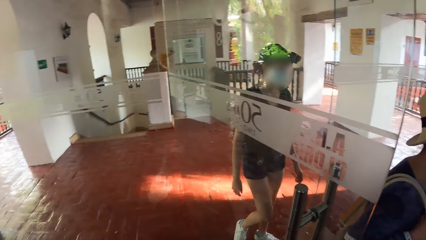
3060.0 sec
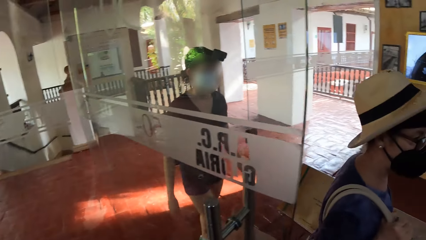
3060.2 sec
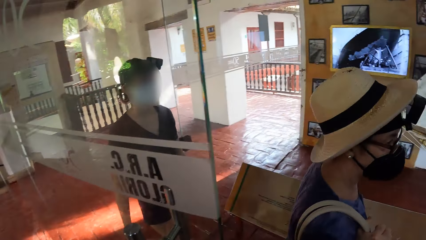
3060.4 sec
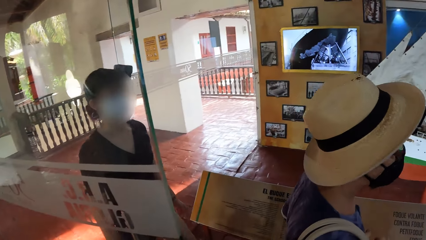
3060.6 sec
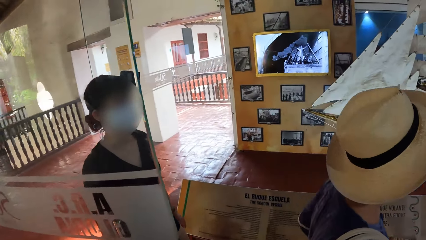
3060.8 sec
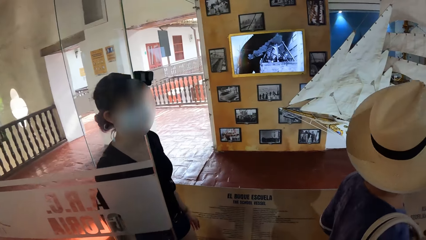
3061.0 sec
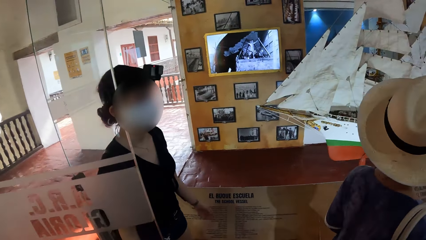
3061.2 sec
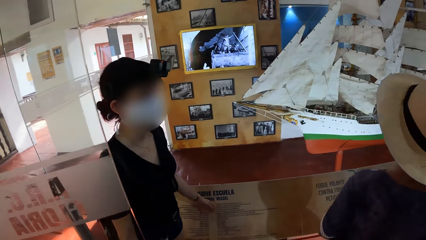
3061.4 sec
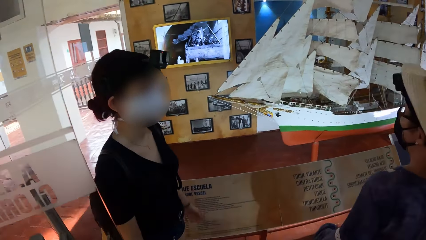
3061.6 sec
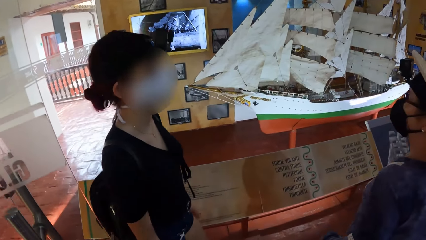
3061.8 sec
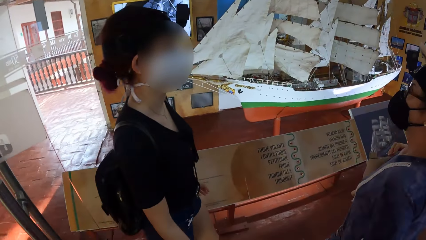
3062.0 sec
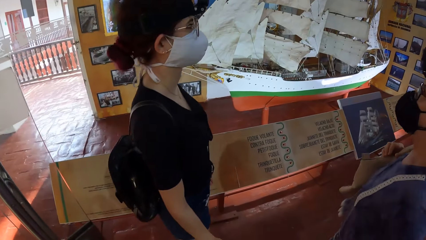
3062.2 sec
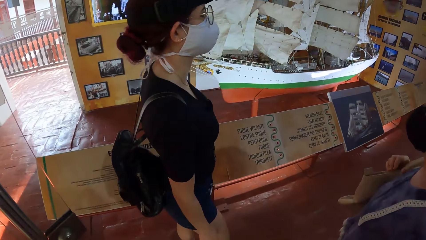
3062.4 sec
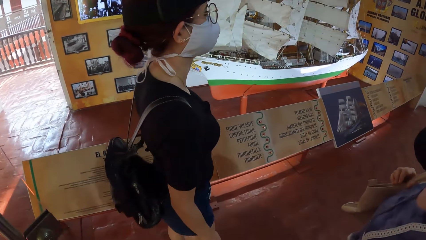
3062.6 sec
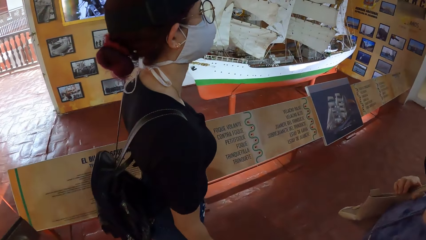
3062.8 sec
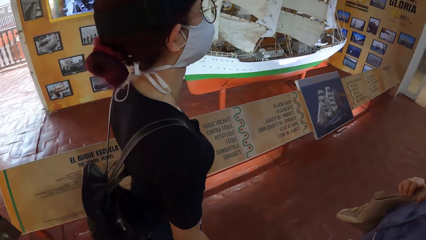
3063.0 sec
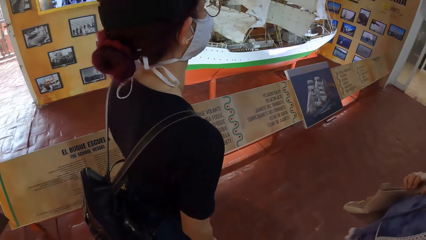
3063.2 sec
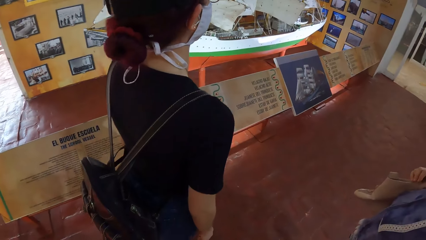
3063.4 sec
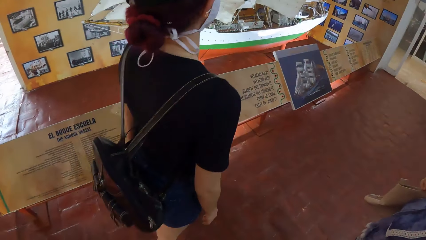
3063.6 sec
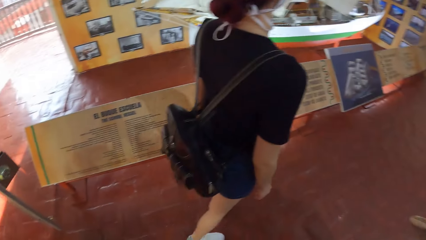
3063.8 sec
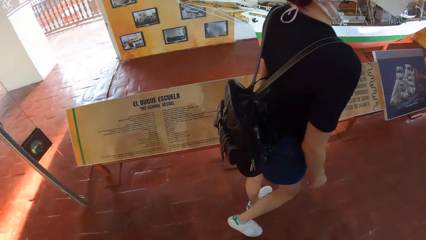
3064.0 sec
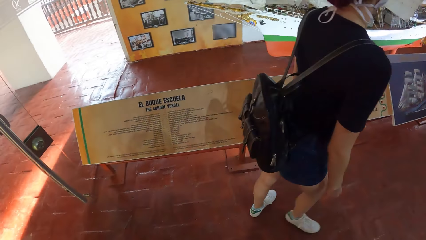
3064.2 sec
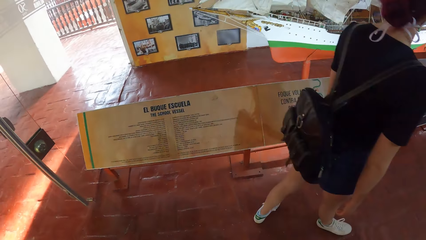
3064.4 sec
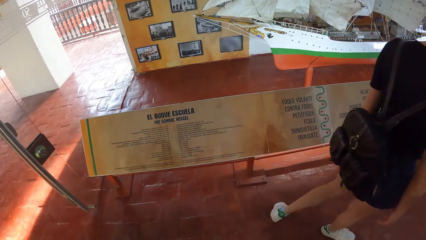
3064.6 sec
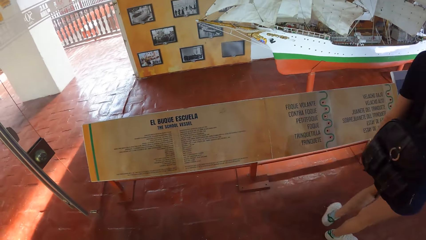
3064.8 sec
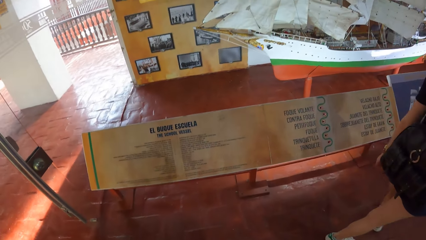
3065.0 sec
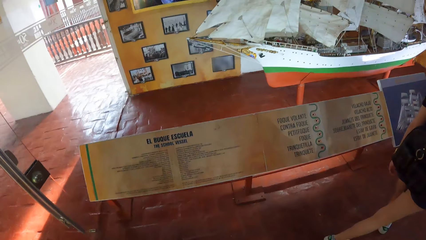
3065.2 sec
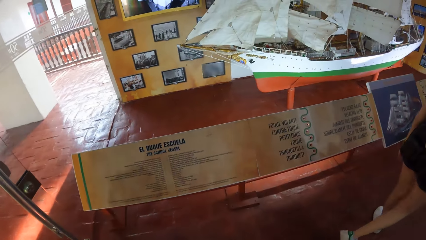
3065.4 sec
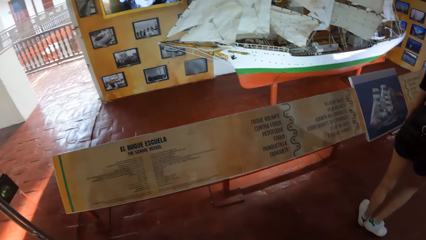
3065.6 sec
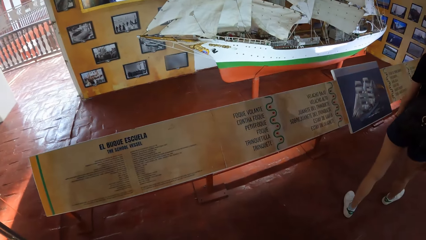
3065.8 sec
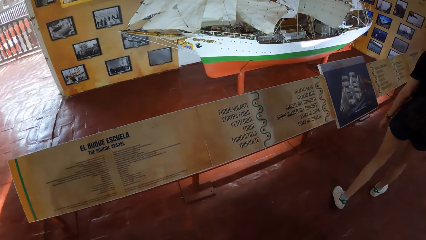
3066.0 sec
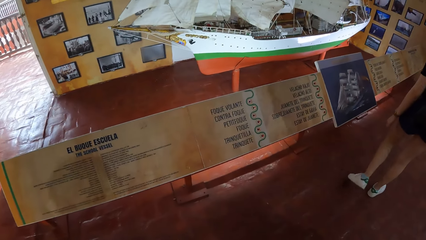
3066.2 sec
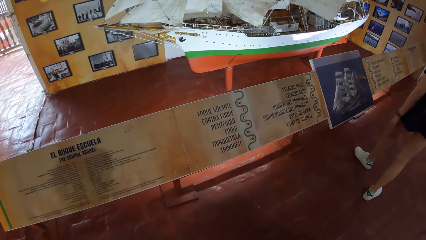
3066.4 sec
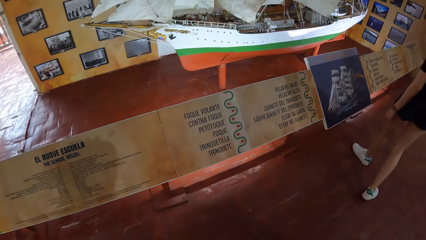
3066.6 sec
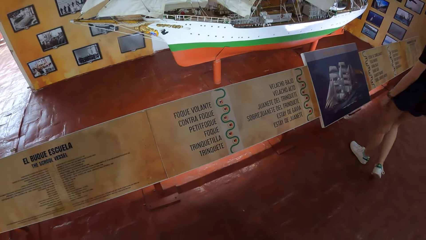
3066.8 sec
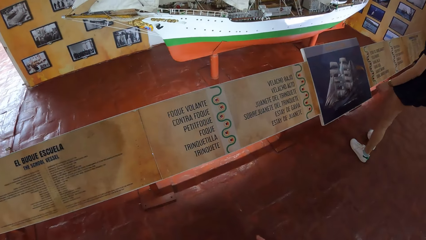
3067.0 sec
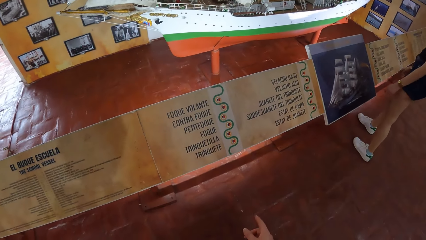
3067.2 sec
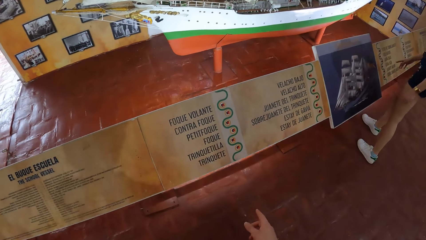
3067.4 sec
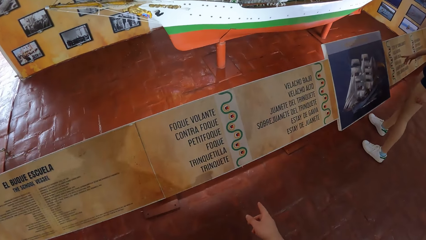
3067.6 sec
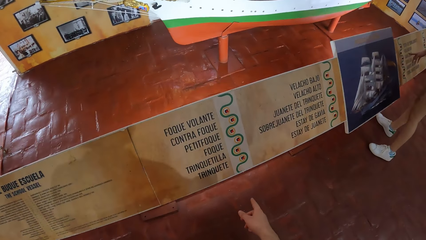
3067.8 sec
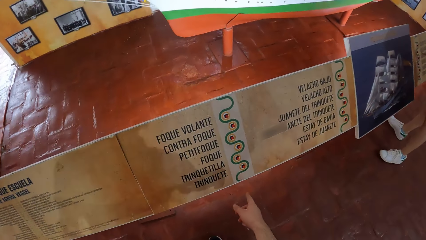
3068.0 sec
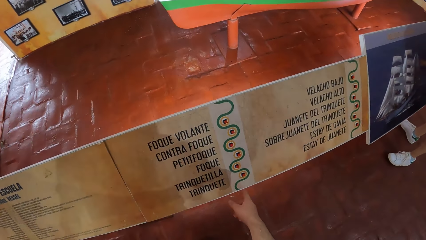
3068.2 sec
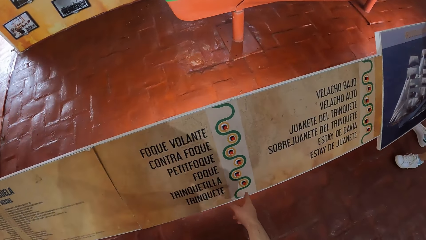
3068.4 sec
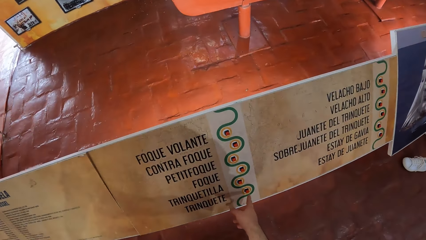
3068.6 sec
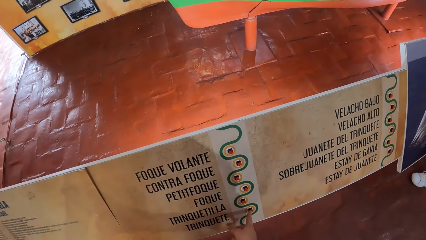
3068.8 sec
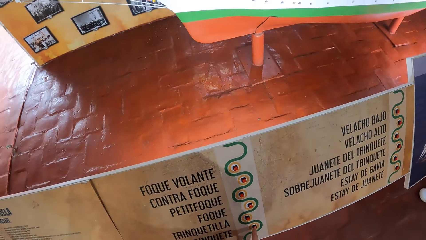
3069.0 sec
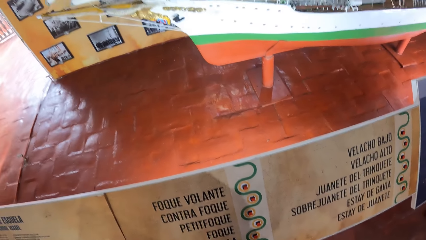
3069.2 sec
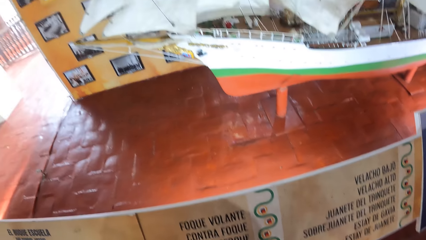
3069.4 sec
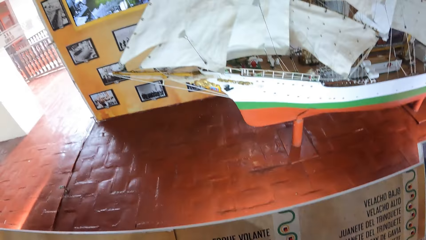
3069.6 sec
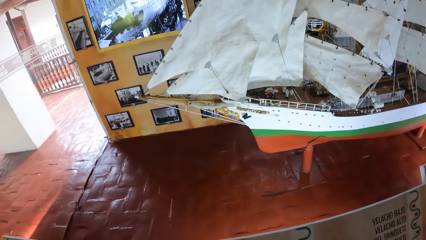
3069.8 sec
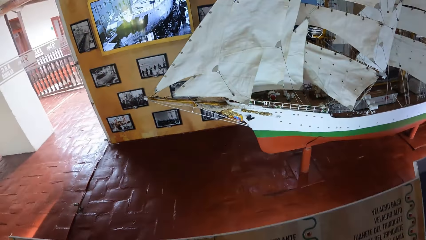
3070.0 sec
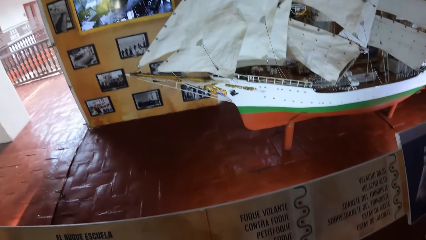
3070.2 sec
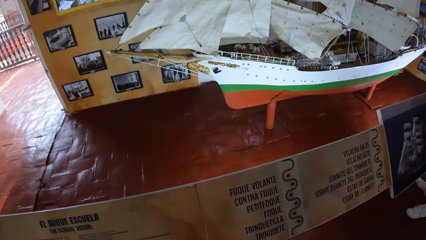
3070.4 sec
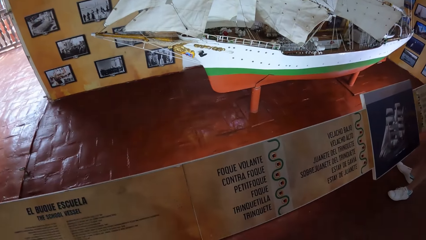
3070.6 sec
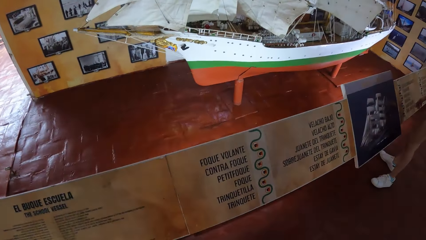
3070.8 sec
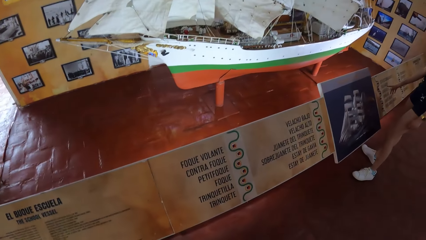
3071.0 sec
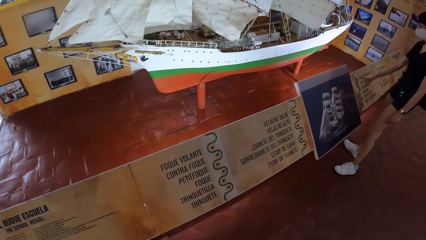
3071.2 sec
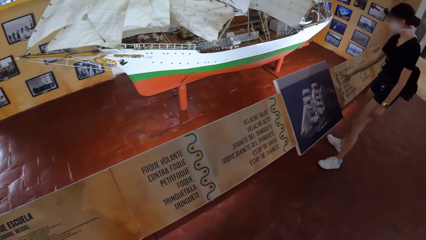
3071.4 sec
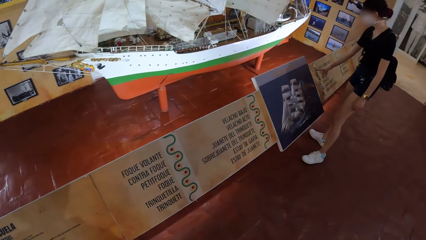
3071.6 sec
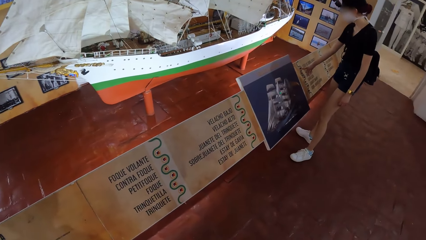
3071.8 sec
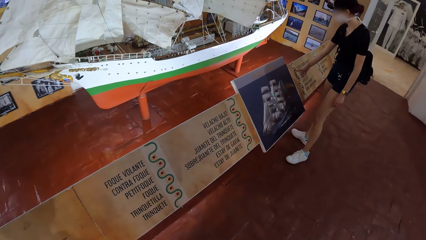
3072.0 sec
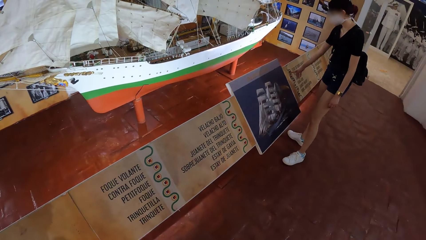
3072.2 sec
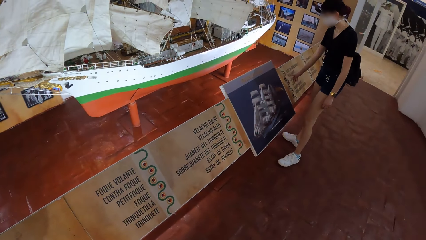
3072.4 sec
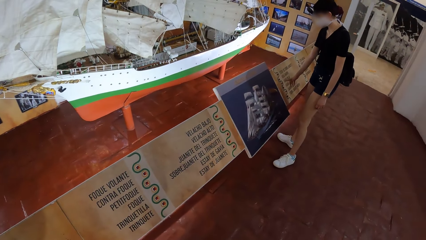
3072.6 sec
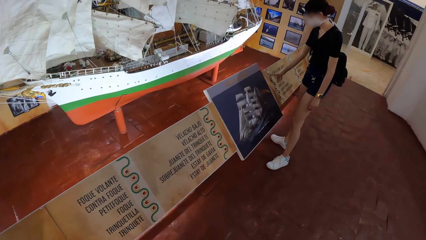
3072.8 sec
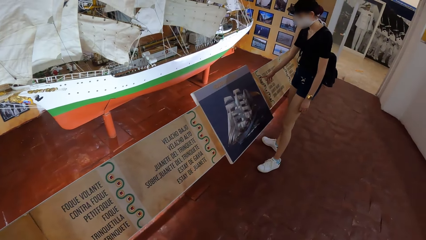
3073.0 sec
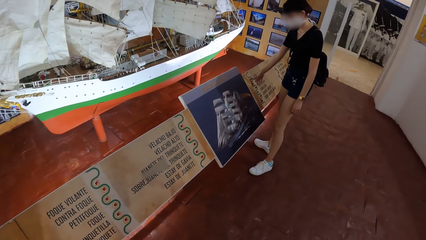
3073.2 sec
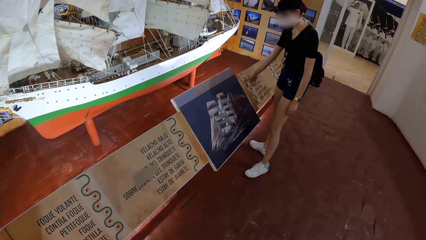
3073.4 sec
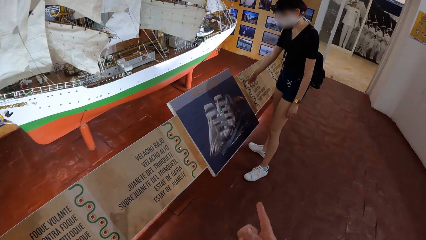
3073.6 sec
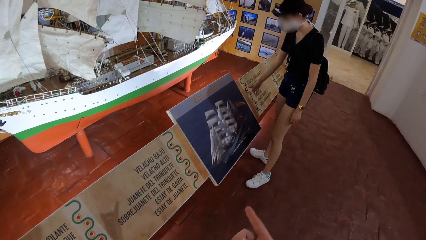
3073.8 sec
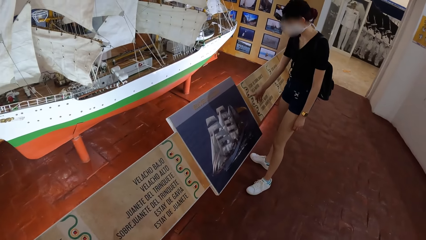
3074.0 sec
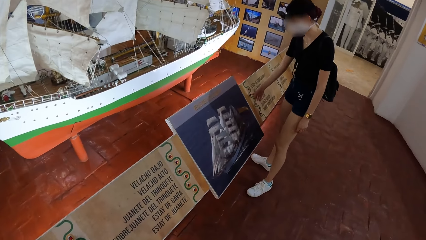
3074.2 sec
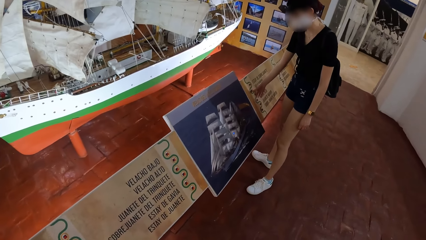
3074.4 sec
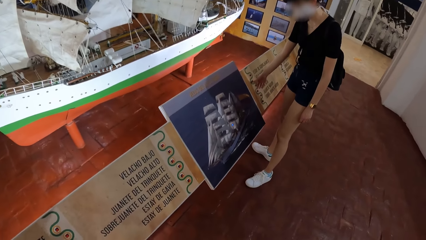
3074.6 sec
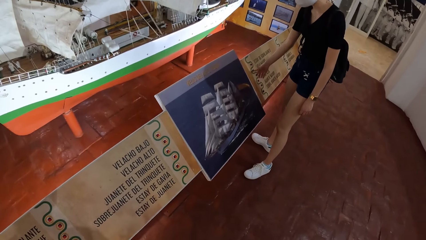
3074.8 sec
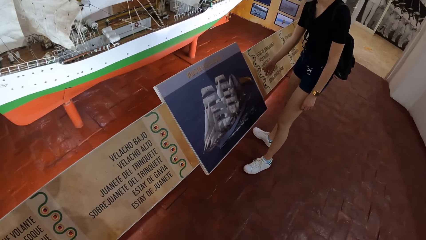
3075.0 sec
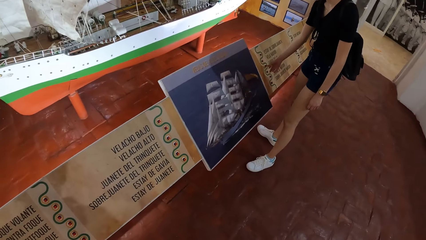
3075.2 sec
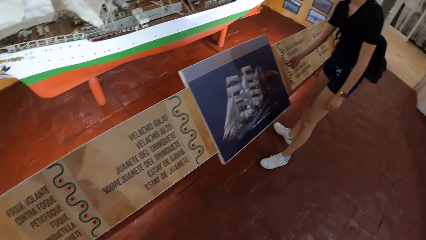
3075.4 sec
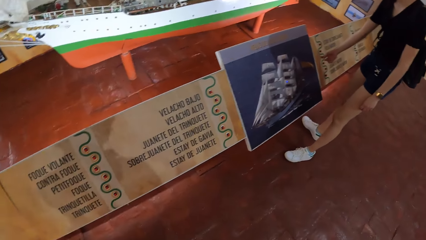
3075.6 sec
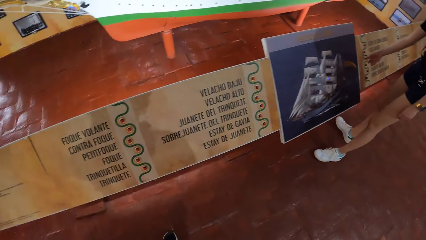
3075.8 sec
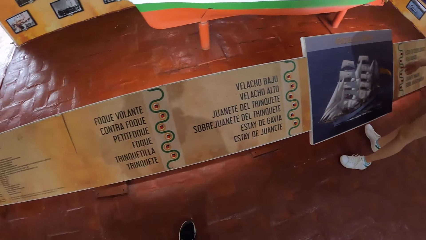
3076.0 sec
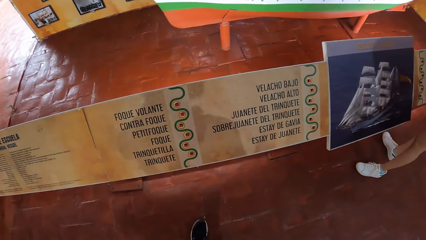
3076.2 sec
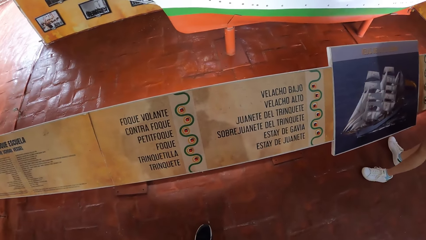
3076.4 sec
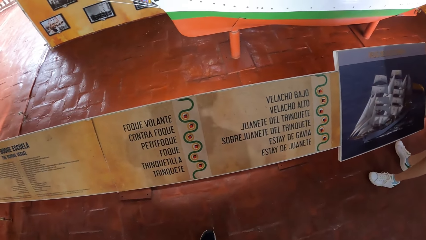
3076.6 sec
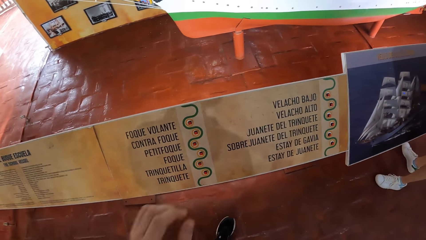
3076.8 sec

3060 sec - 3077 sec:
A lady walks in the room. The camera wearer moves around. He touches a button on a board in the museum with his right hand. The lady touches a button on the board in the museum with her right hand. The camera wearer moves around. He interacts with the lady.
